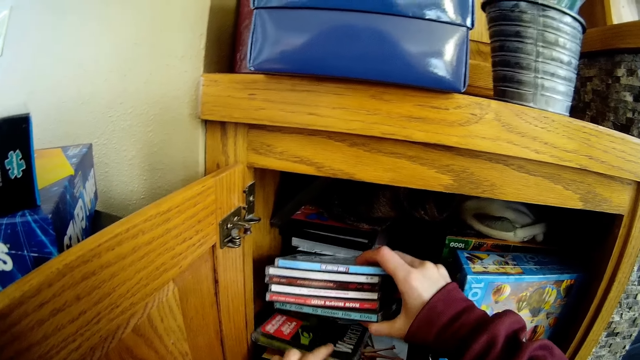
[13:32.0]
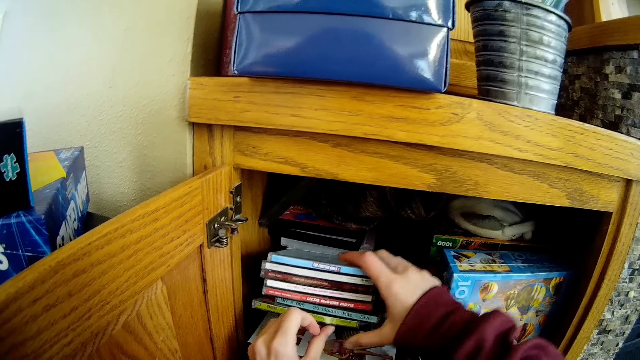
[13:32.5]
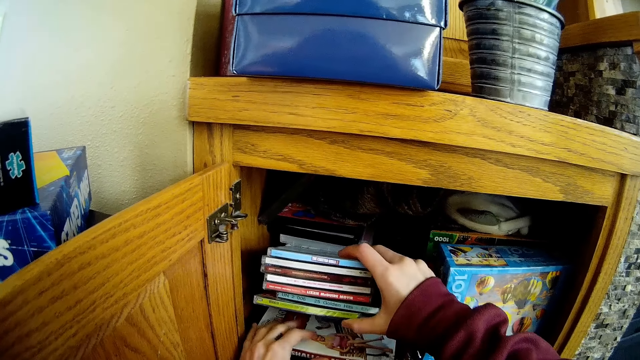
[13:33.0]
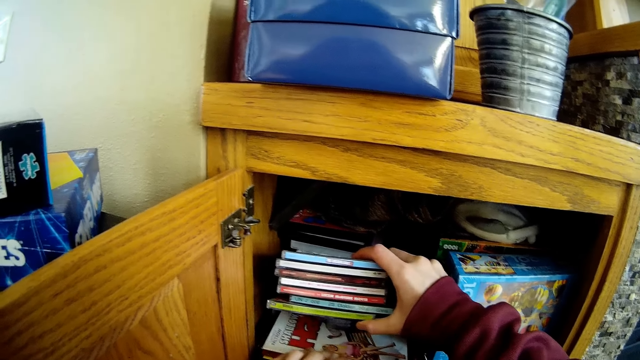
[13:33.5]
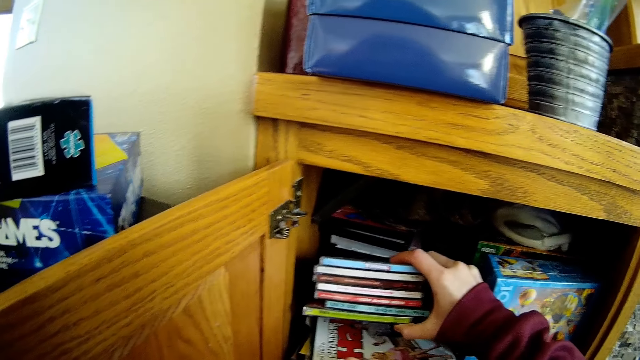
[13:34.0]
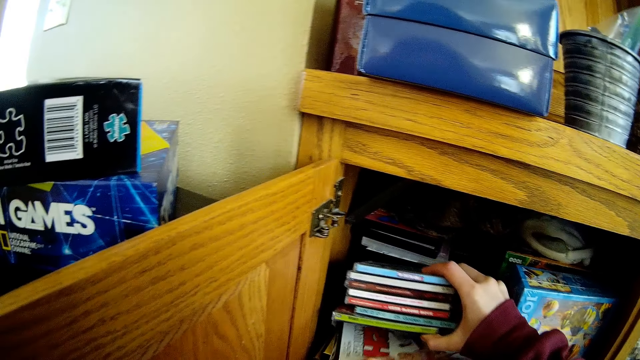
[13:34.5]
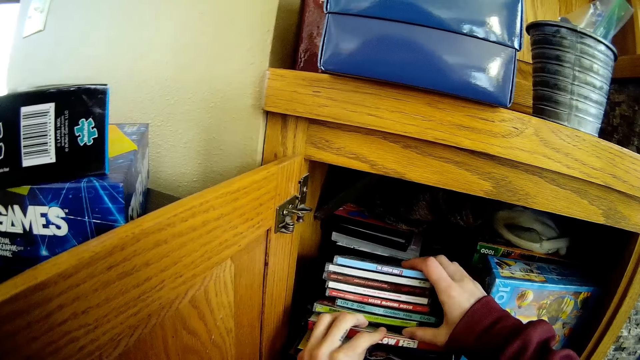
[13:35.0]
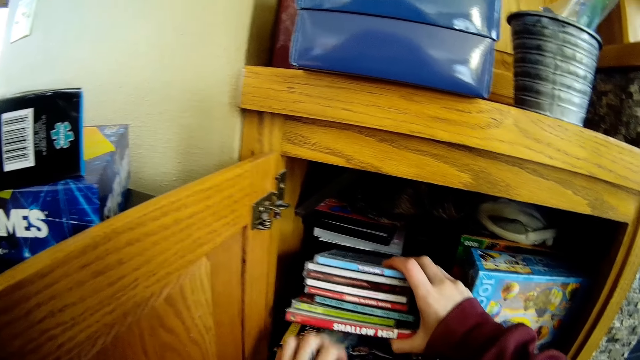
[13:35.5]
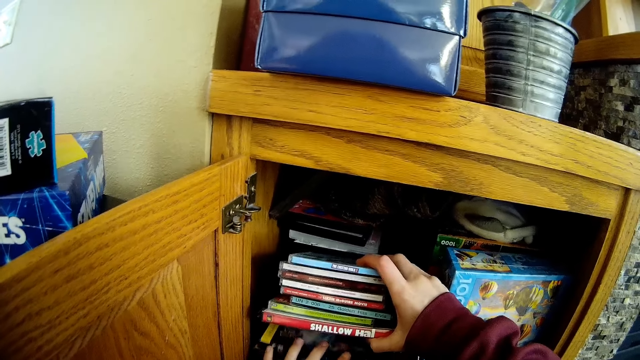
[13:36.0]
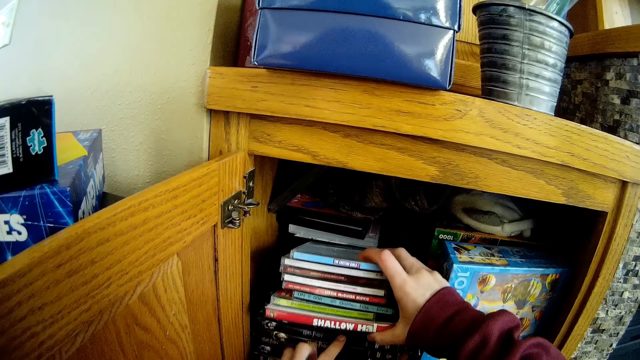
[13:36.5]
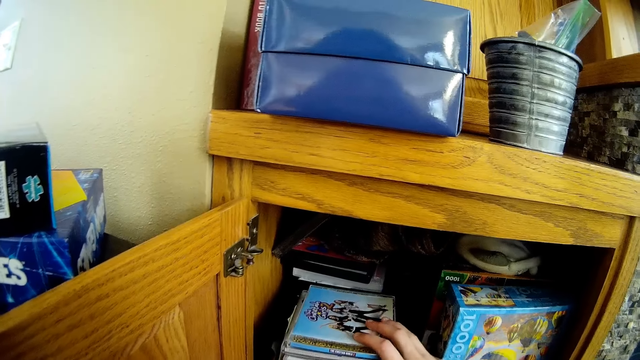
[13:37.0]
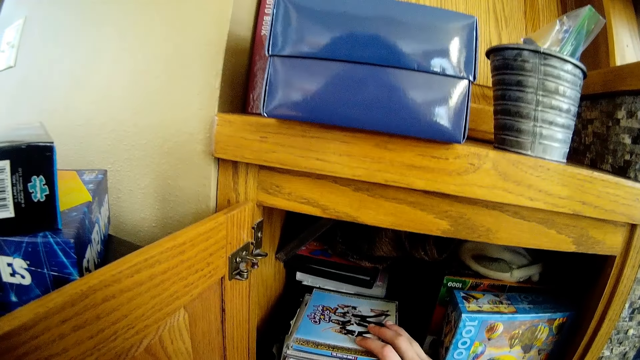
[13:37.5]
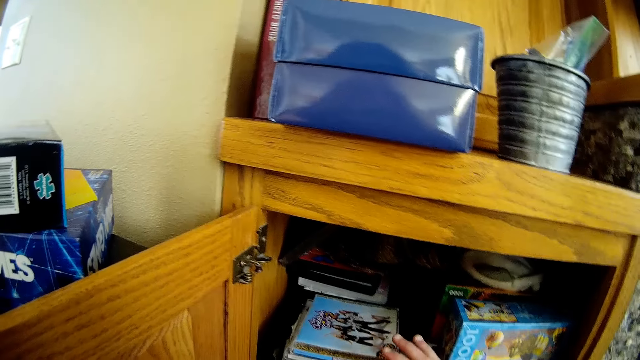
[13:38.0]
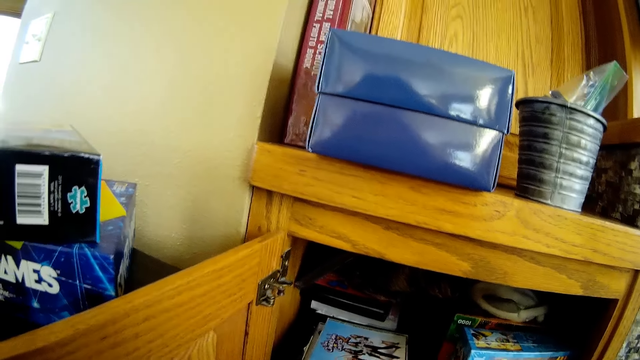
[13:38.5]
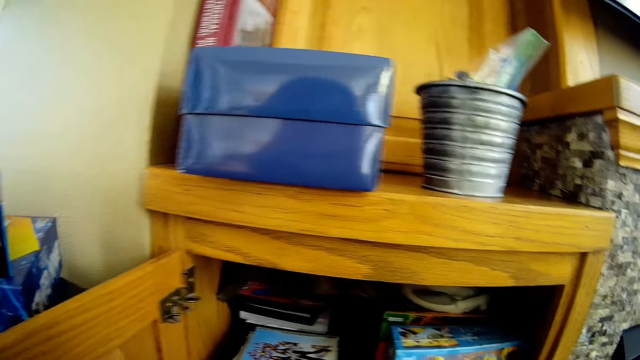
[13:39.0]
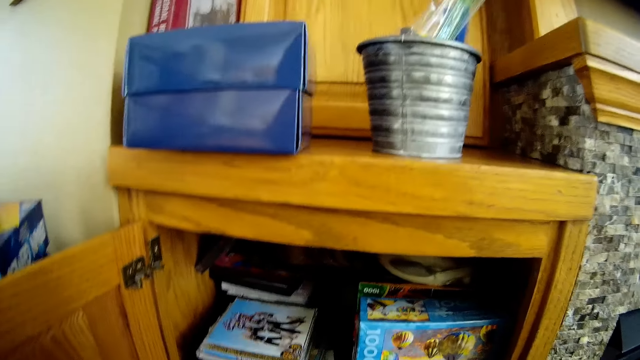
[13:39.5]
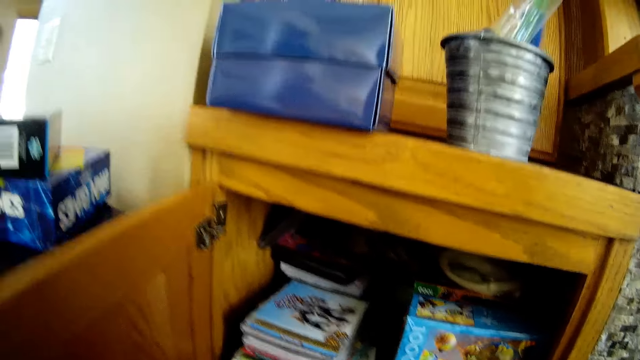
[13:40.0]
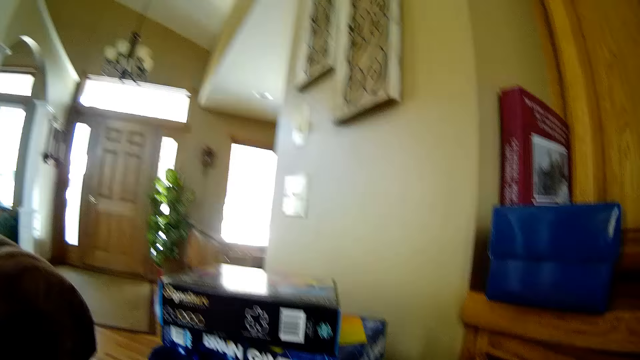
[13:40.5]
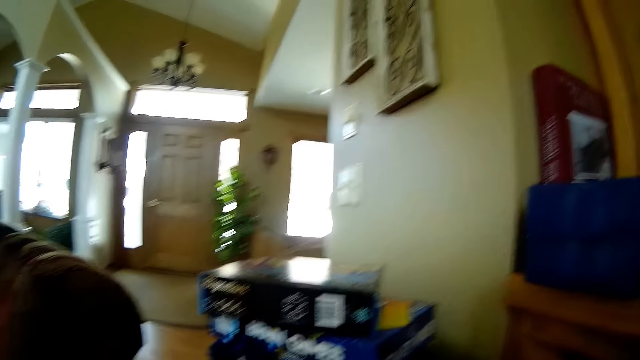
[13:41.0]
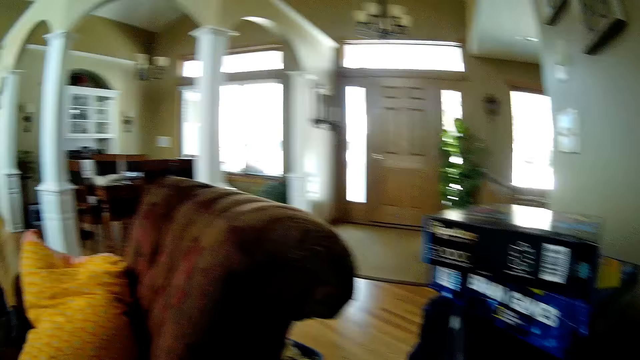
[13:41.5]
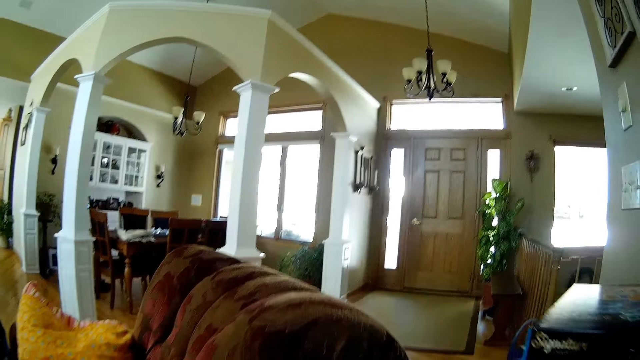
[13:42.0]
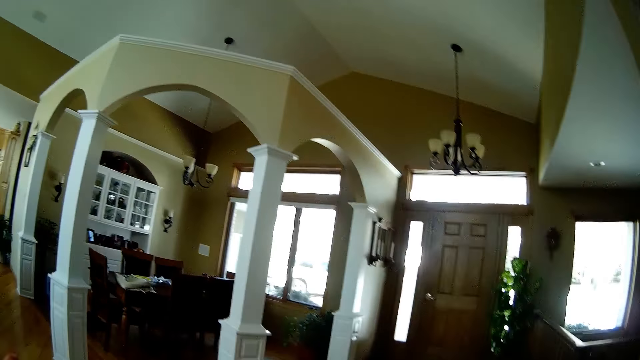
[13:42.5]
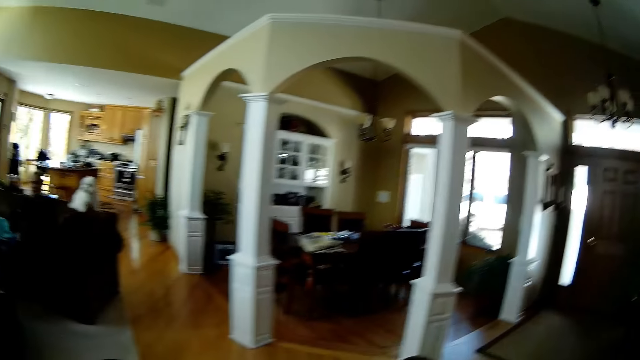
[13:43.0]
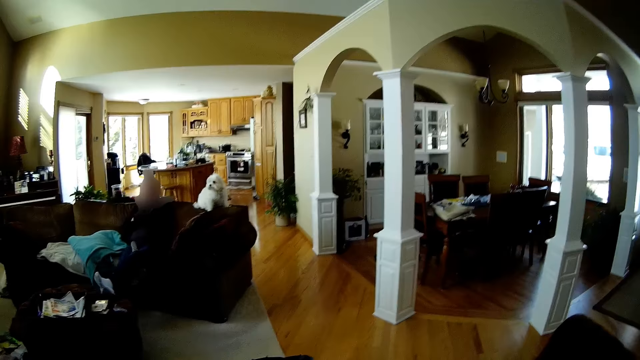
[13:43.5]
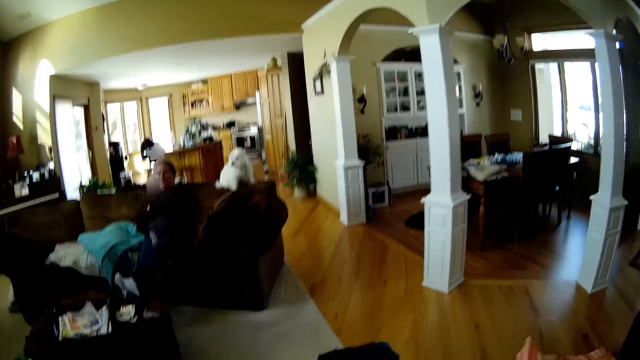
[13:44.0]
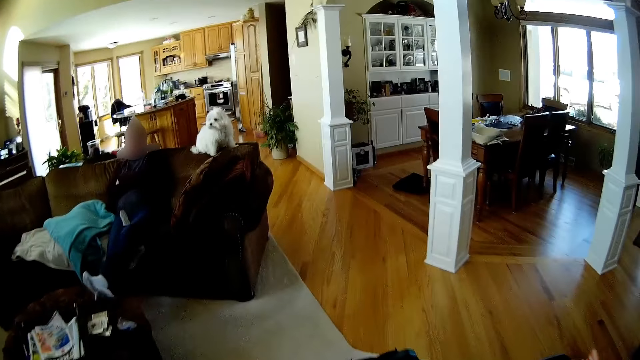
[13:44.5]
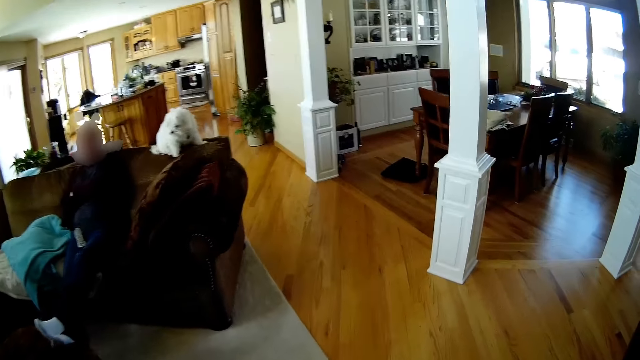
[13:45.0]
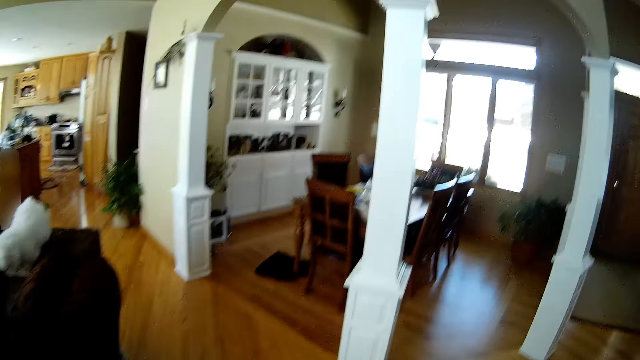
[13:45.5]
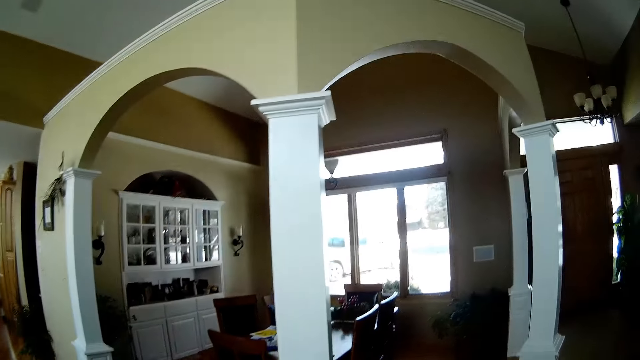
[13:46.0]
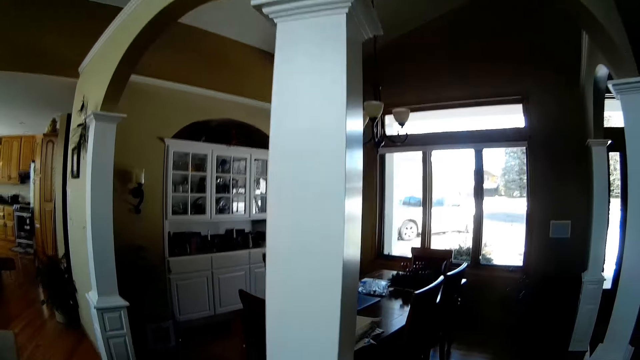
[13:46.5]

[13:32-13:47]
The camera wearer looks around the house. They walk away from the cupboard in the living room.

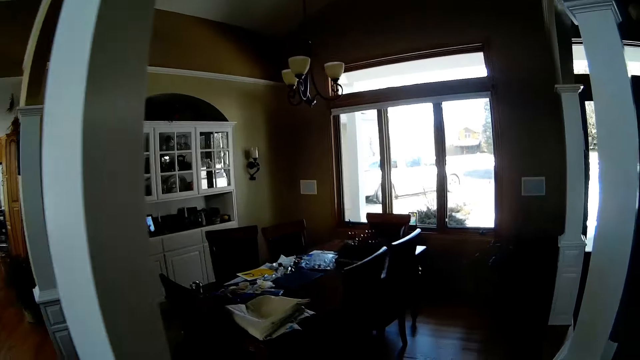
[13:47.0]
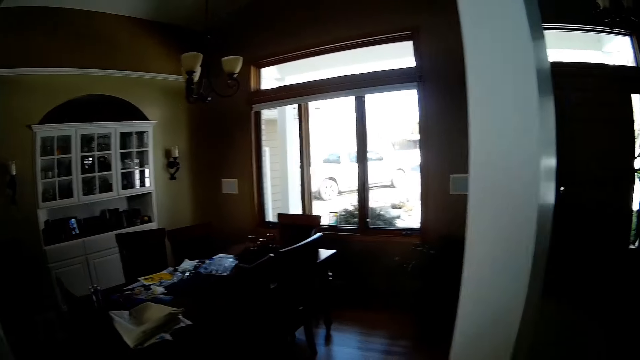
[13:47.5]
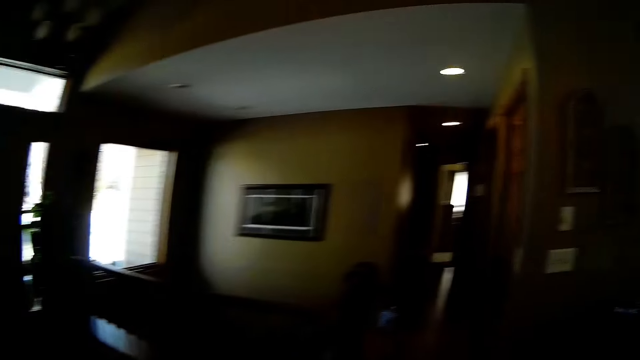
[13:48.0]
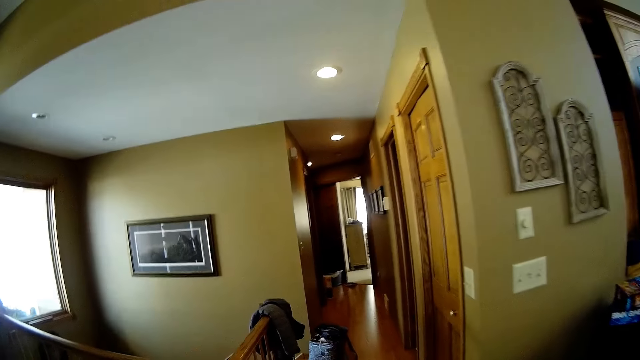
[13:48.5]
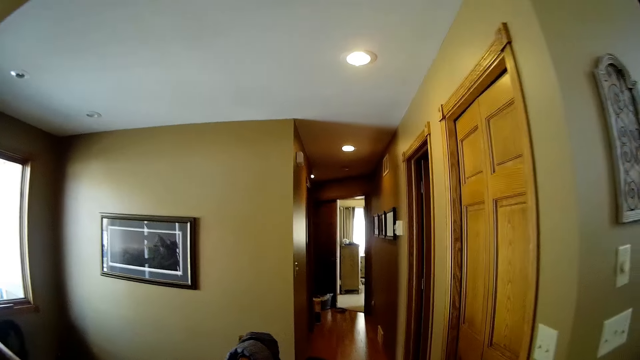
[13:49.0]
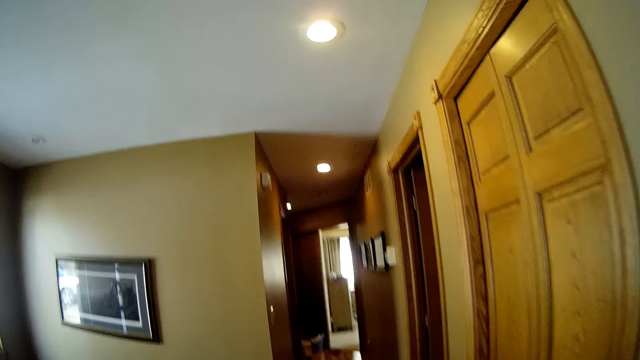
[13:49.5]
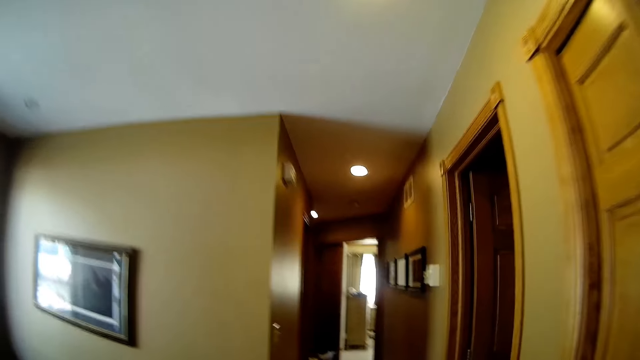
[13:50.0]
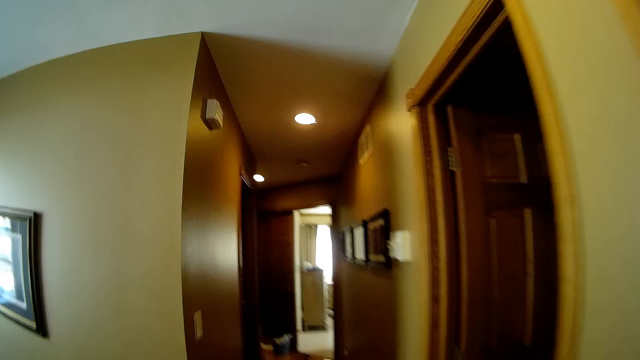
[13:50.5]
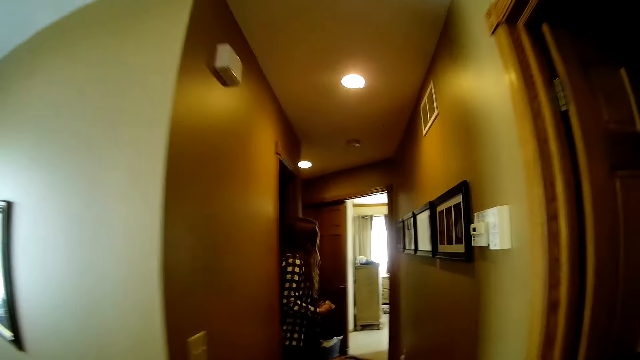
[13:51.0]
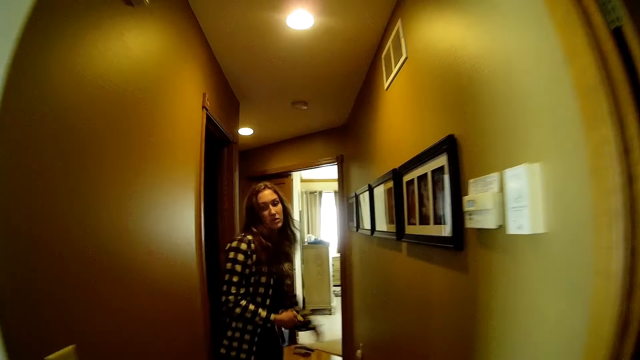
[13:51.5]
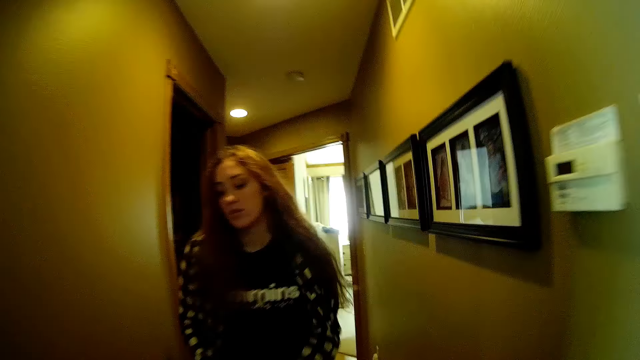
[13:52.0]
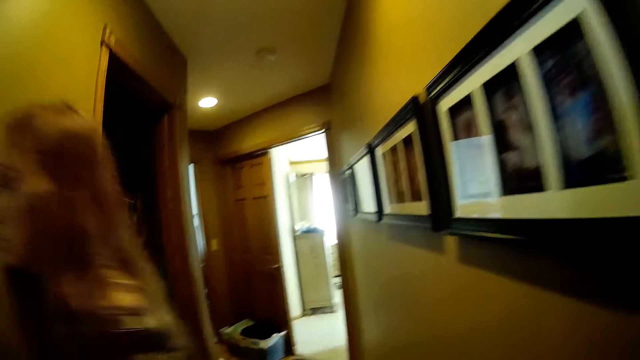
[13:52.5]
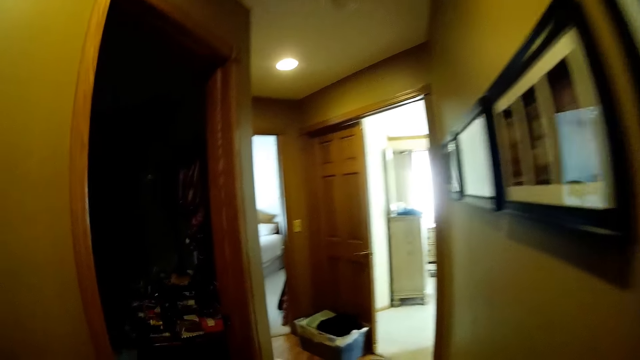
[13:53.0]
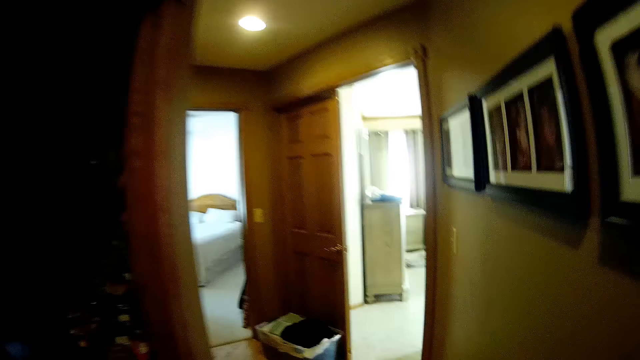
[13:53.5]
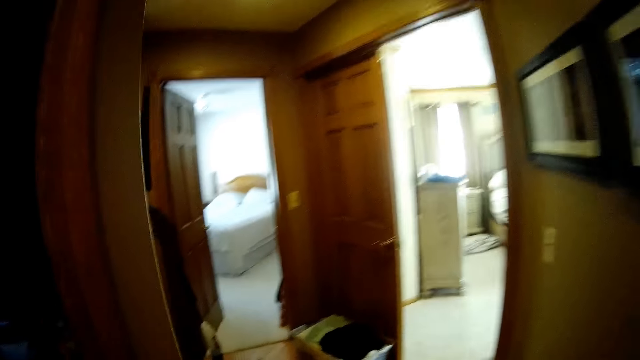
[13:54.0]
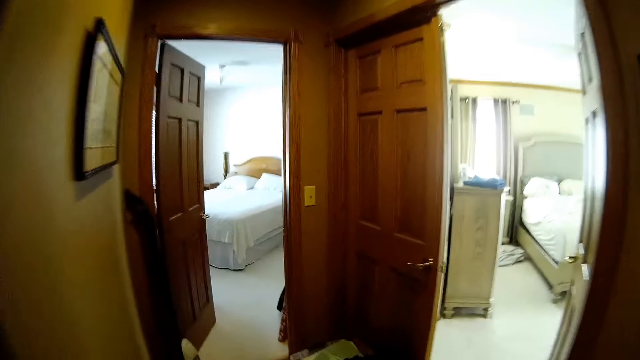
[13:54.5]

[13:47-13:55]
The camera wearer walks around. They walk around again. A woman walks towards the camera wearer.
